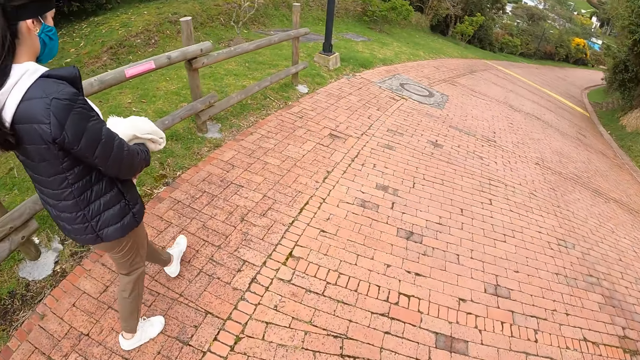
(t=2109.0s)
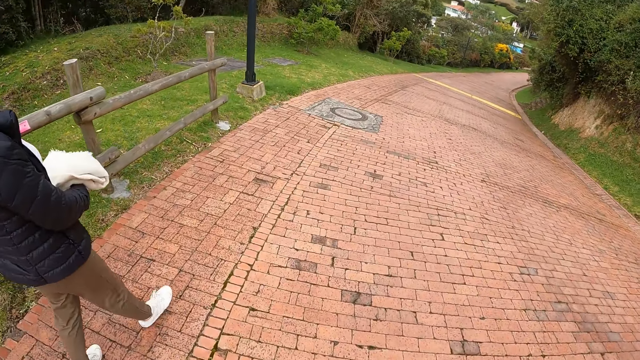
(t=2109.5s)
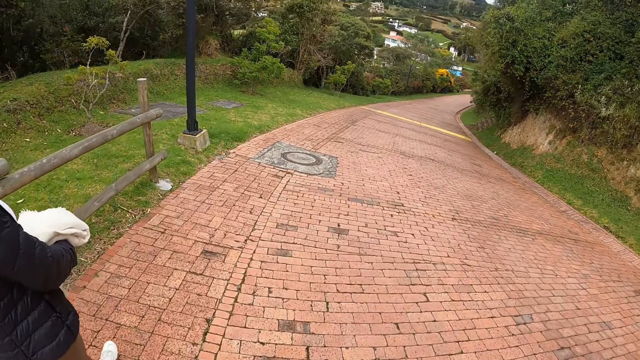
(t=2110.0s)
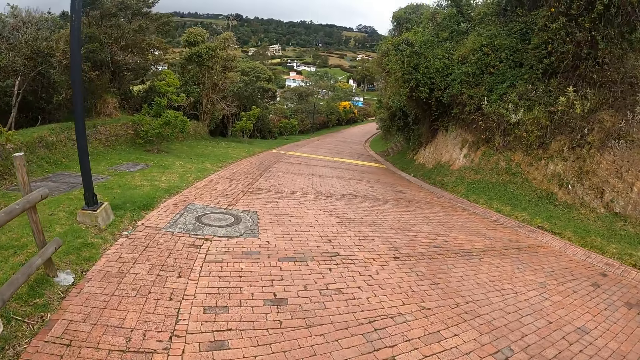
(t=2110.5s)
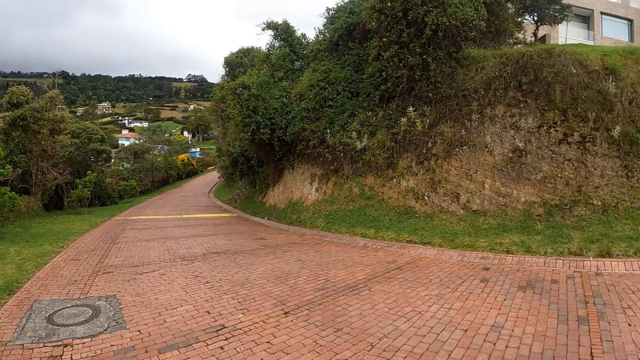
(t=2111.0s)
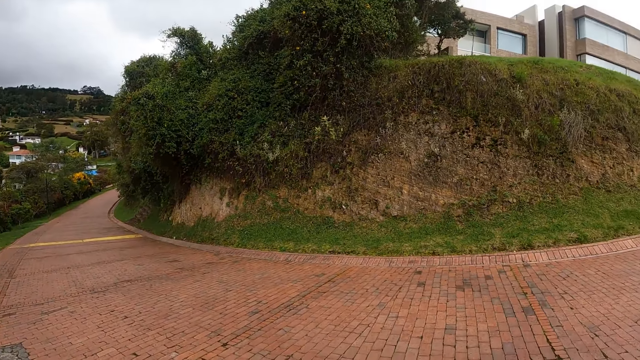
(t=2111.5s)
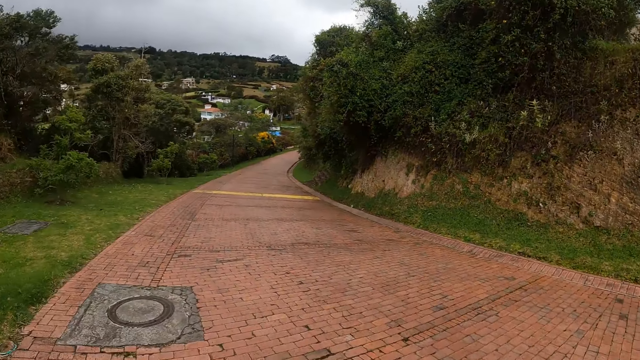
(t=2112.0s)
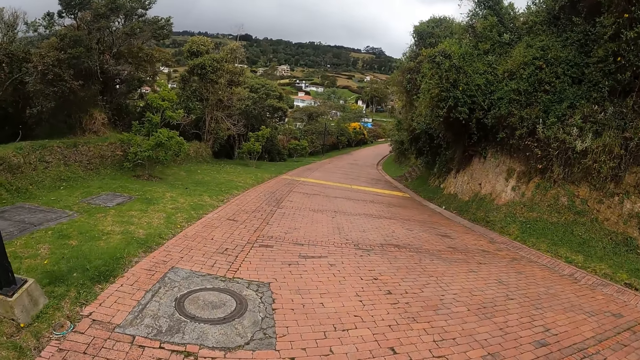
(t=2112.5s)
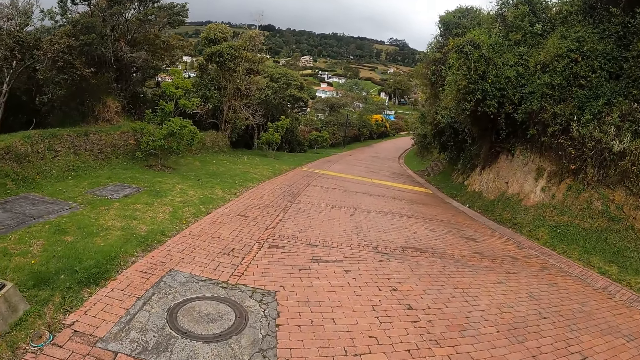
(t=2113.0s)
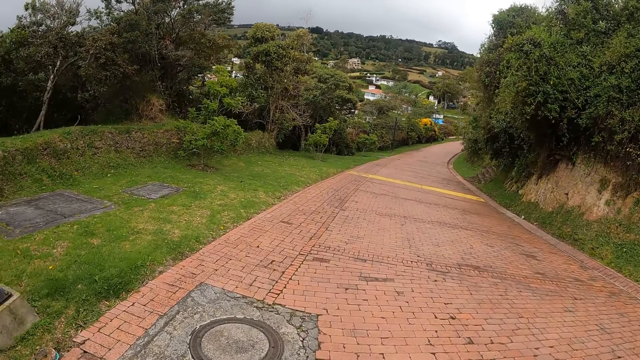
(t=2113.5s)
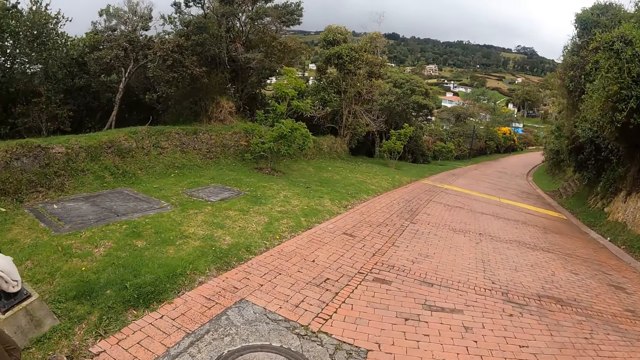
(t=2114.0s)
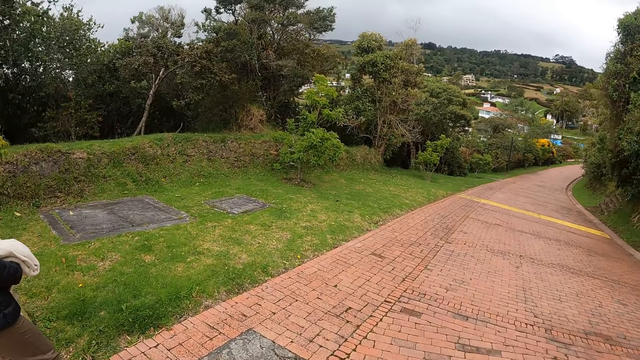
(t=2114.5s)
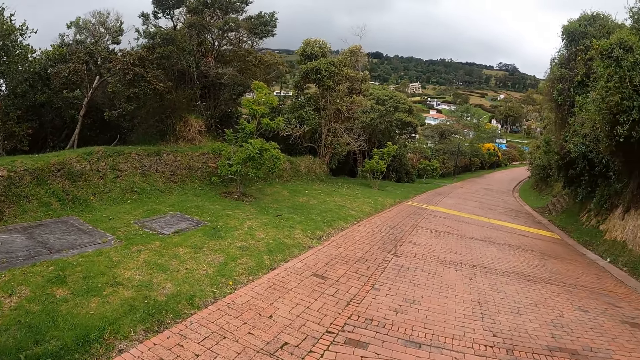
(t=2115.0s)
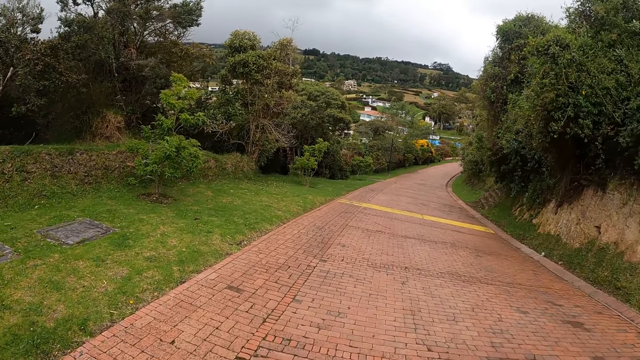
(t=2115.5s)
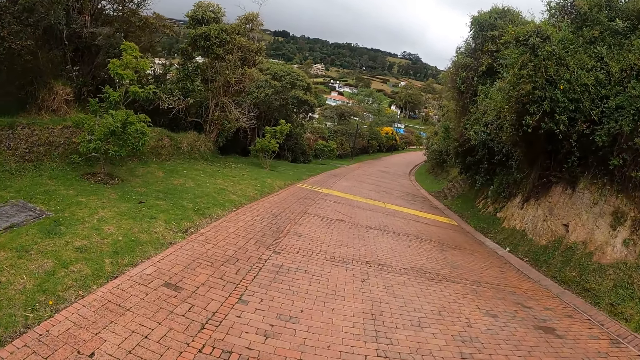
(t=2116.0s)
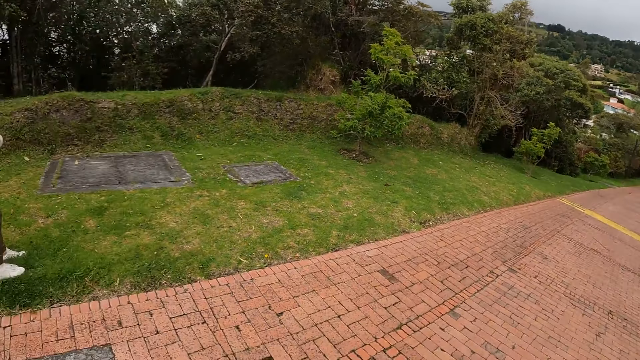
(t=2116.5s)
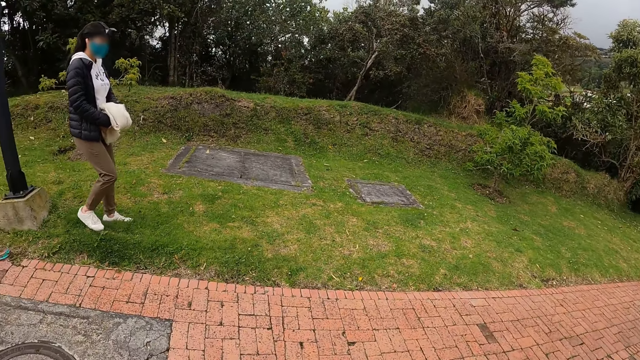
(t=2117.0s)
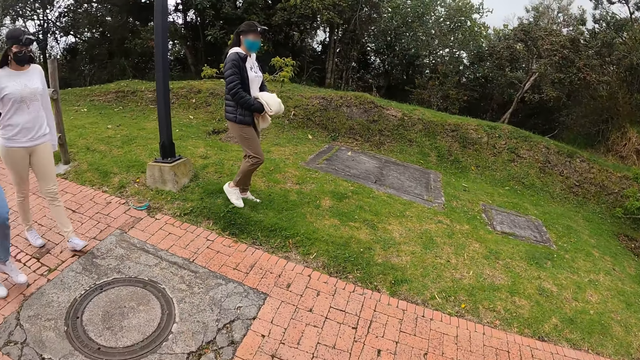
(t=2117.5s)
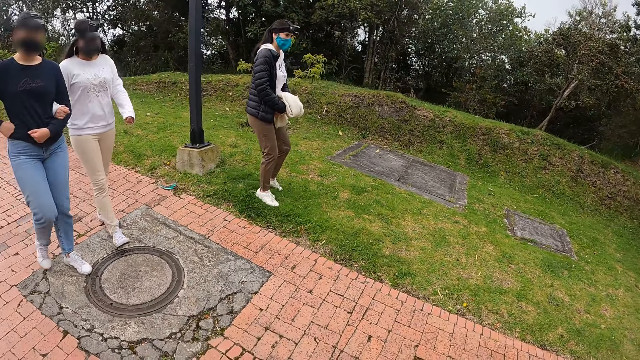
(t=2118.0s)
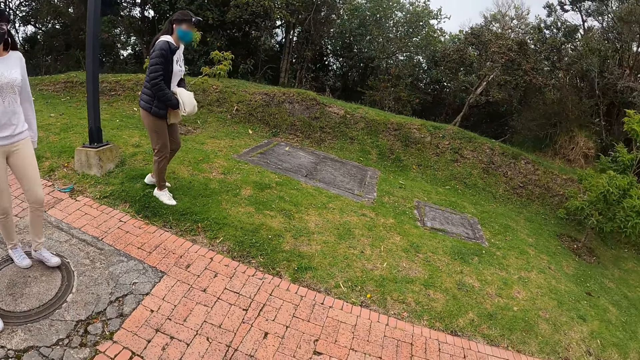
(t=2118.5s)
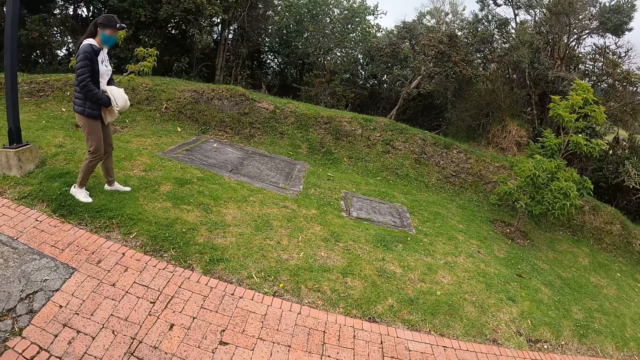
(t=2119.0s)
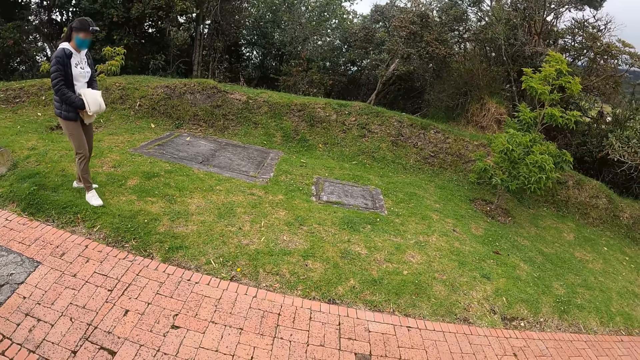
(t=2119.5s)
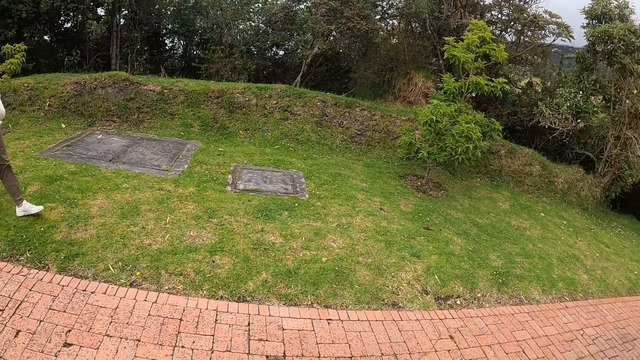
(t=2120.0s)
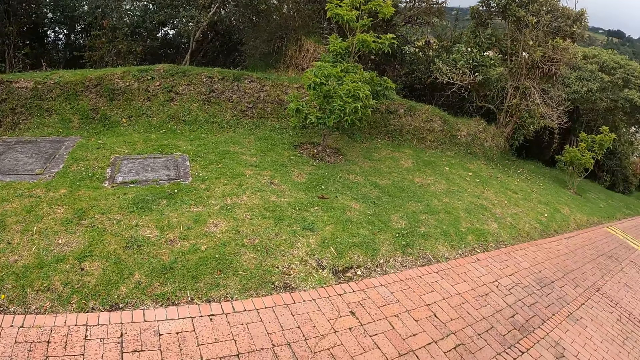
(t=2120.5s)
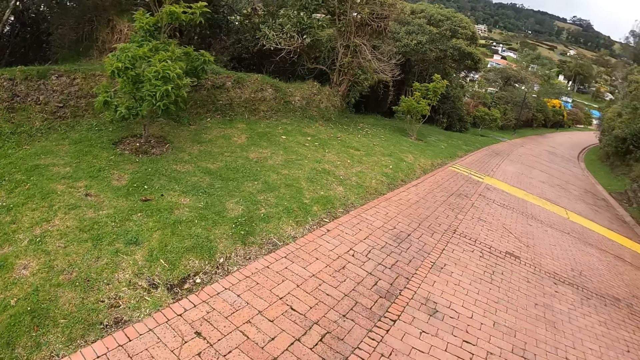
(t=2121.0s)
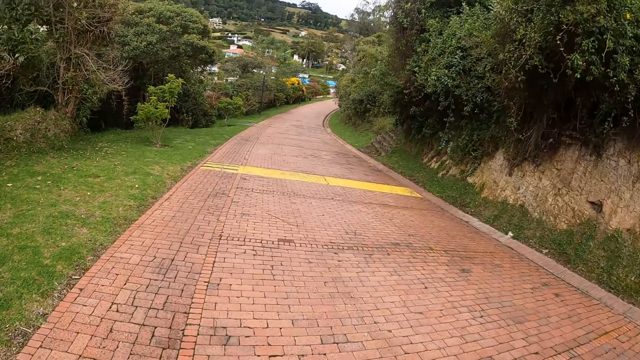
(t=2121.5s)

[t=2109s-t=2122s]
The camera wearer walks past the woman. They are walking. The woman cleans her shoes on a lawn.

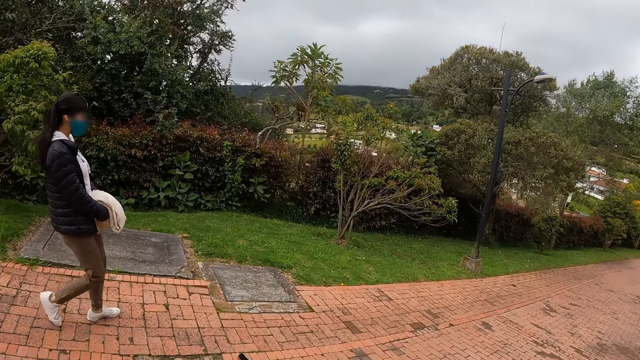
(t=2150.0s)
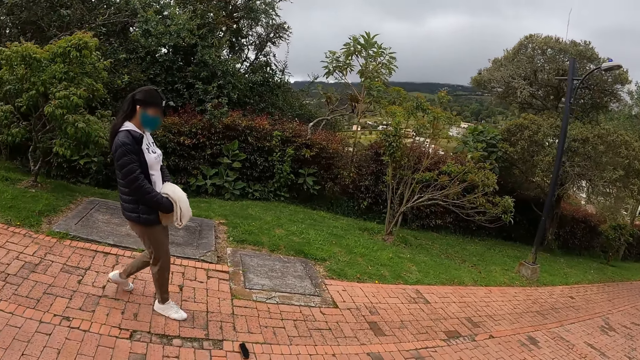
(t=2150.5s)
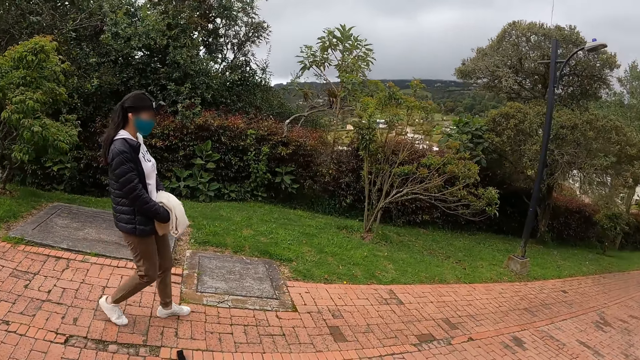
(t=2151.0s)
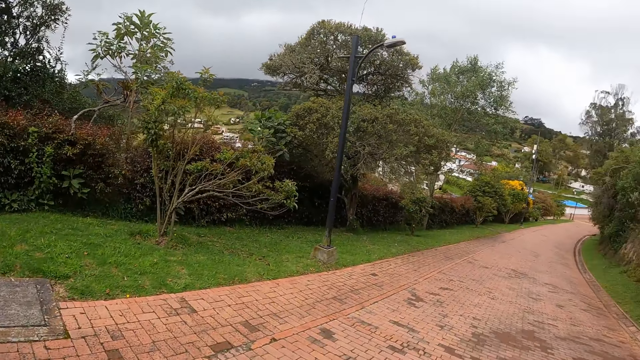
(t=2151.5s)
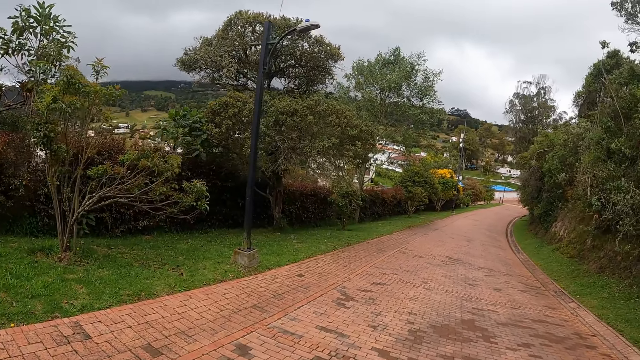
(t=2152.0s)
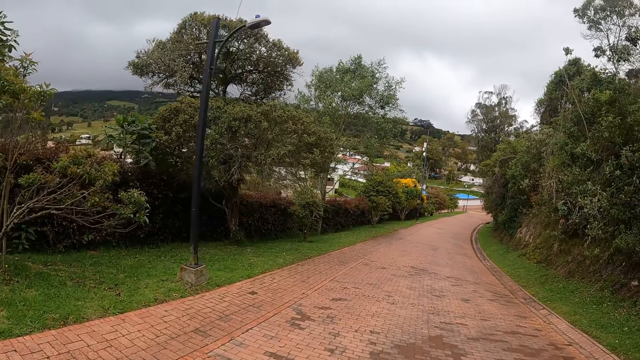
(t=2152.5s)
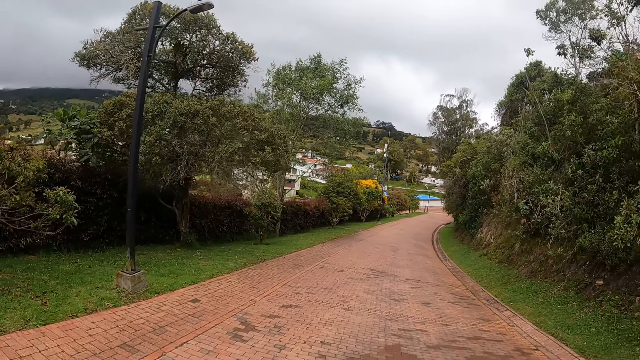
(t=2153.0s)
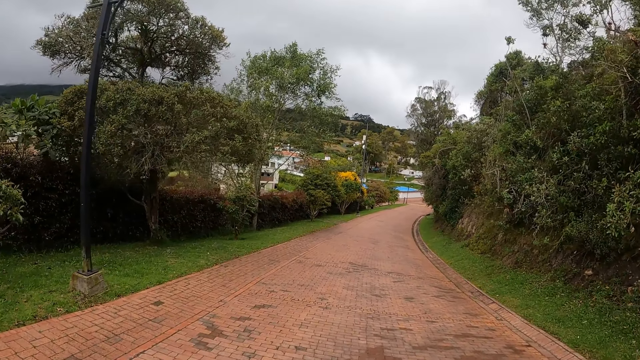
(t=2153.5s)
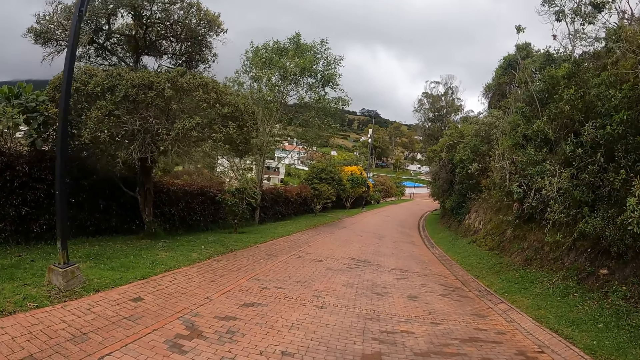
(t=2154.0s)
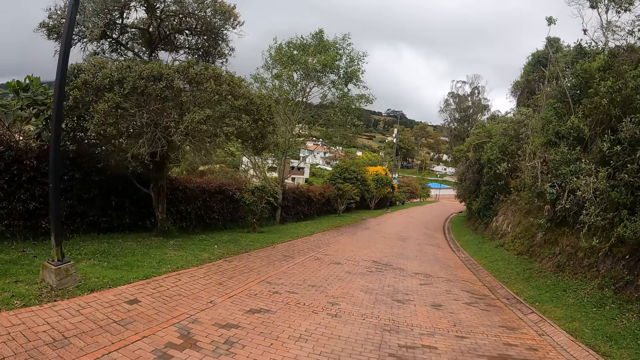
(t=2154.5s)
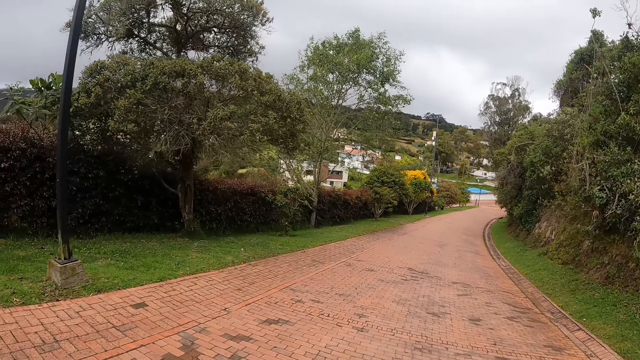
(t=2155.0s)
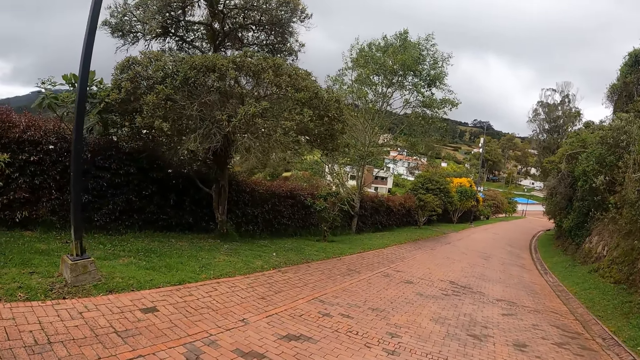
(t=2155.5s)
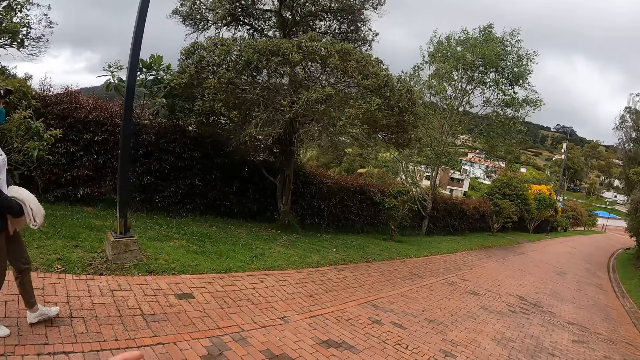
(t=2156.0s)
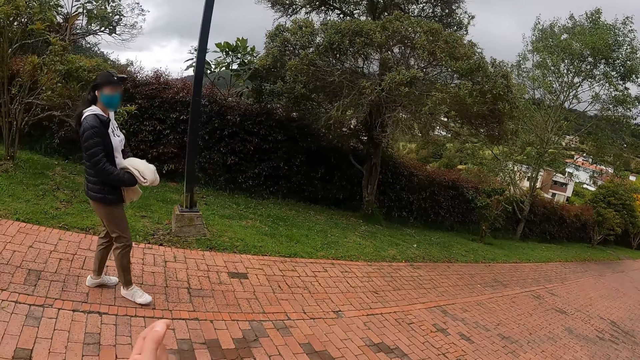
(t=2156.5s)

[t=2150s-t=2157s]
The camera wearer is looking at a person.
